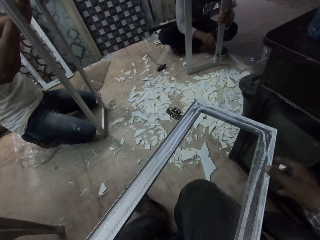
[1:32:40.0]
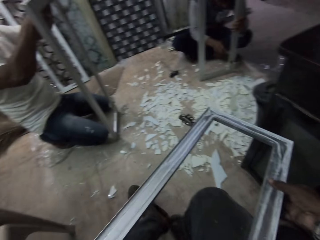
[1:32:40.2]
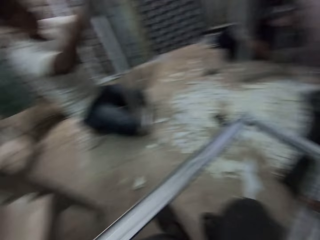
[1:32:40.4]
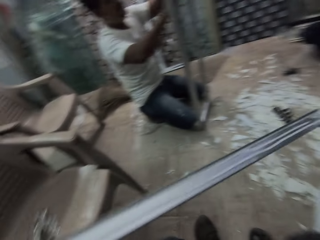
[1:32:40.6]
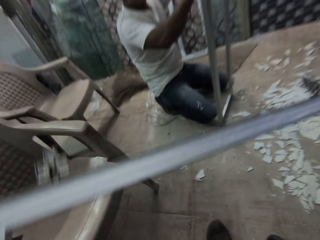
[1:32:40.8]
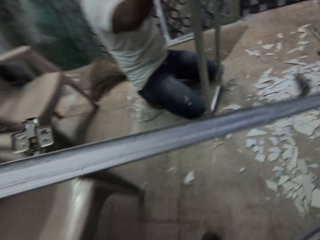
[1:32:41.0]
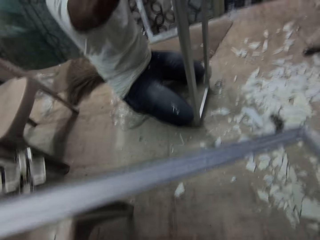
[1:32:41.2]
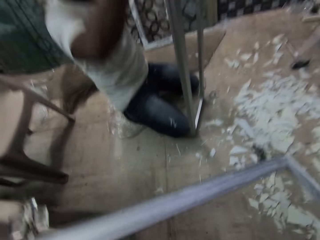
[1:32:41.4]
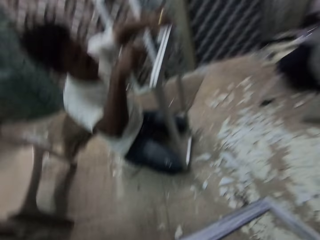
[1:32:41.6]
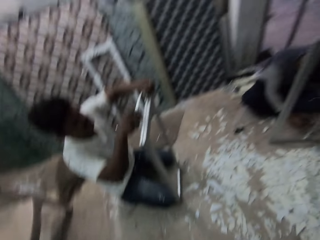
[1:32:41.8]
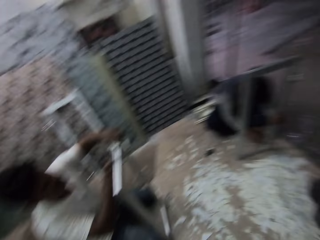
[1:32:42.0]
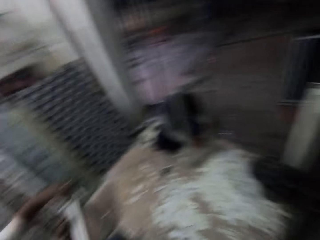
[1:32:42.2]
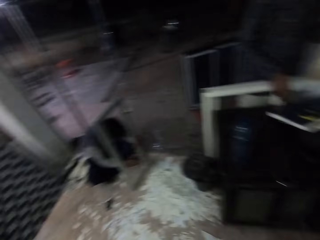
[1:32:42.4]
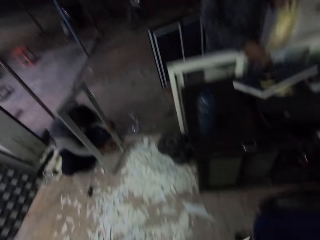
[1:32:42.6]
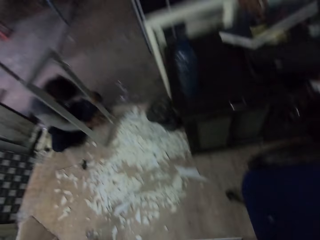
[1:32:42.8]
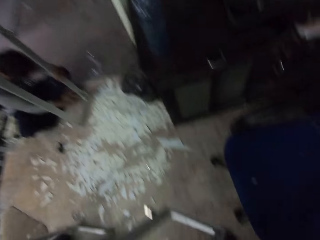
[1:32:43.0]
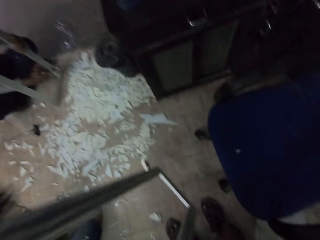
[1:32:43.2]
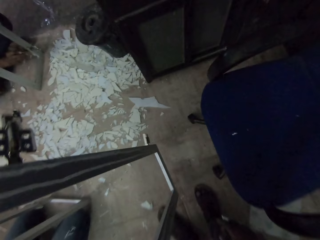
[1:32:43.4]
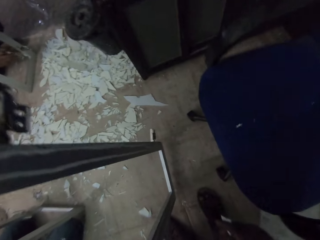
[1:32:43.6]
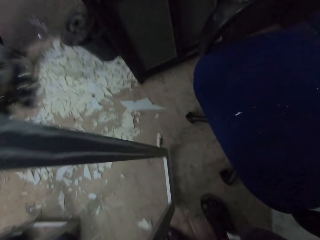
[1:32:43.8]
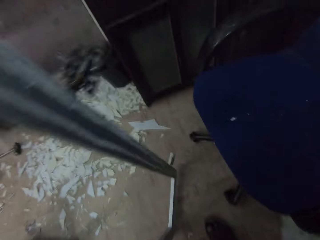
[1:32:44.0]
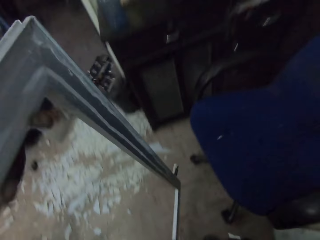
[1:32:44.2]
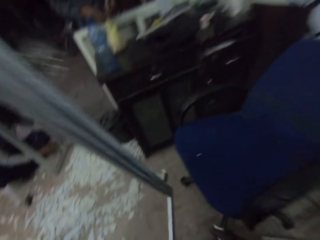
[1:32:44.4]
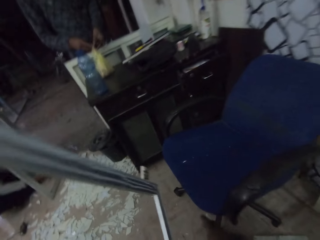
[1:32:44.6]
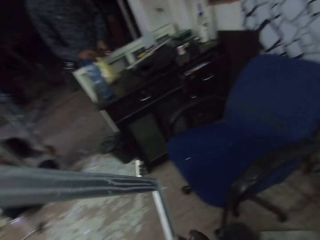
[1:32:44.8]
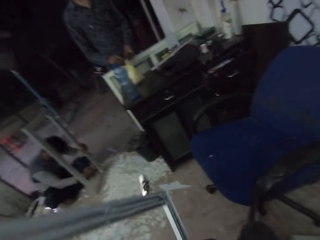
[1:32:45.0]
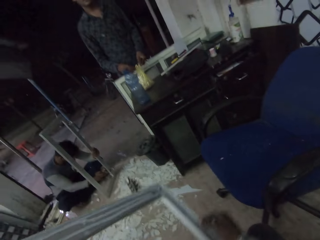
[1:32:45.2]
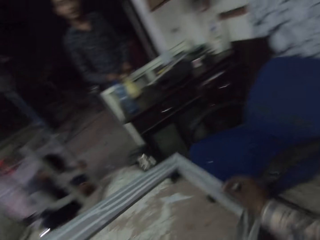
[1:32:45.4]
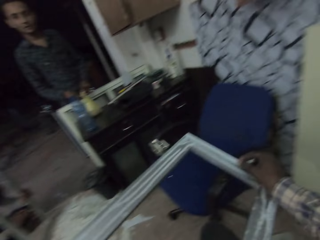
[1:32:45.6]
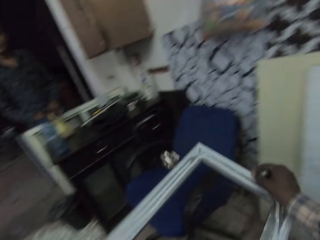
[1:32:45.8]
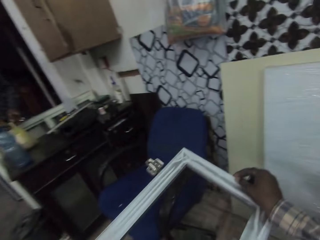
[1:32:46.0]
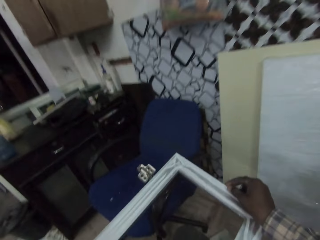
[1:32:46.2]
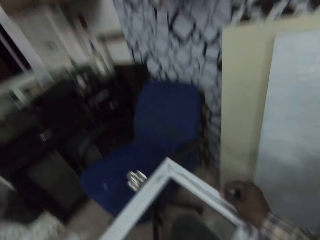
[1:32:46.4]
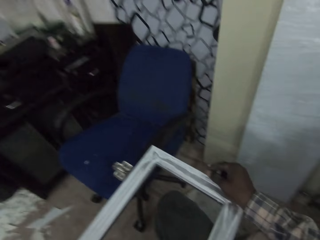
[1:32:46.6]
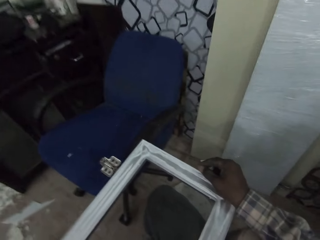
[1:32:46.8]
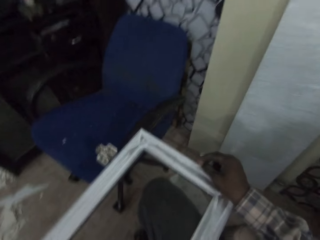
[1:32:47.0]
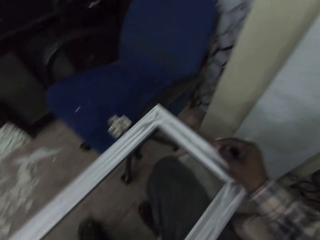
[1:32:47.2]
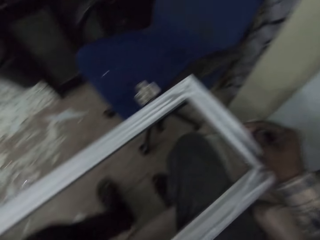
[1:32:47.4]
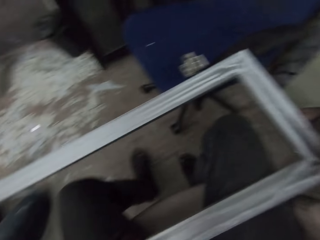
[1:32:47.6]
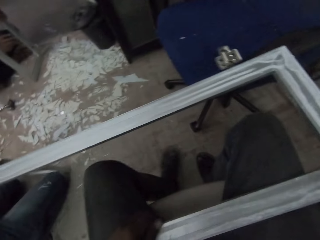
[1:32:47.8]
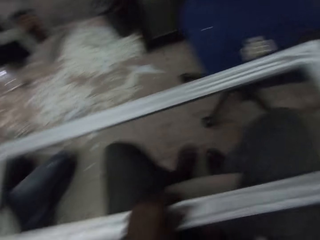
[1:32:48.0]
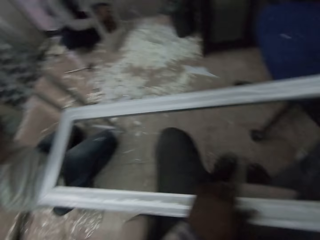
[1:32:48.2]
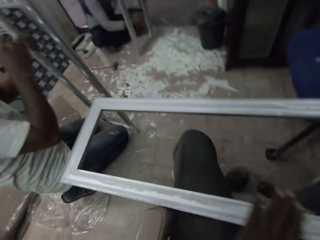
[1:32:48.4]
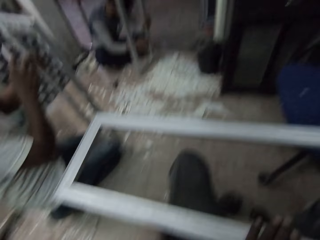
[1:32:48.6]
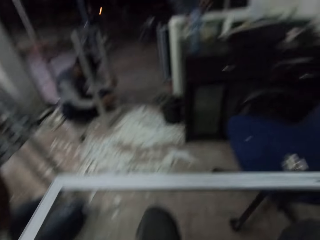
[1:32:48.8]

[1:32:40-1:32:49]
A man scrapes the rectangular metal frame with the piece of asbestos in his right hand. The camera wearer moves the frame. He holds the rectangular metal frame to the floor with his left hand. Another man stands in front of the table. The camera wearer places the rectangular metal frame on his thighs with both hands.

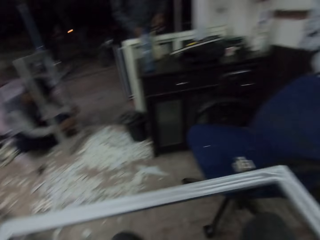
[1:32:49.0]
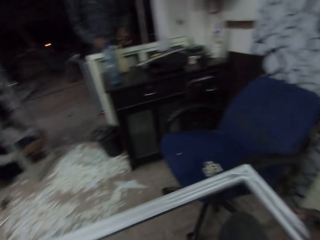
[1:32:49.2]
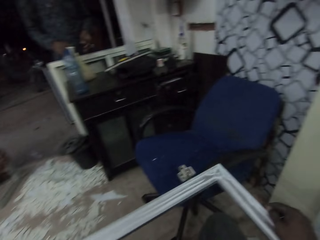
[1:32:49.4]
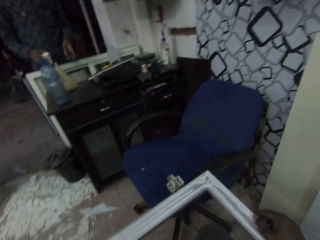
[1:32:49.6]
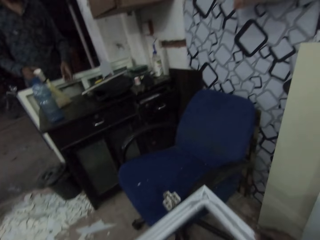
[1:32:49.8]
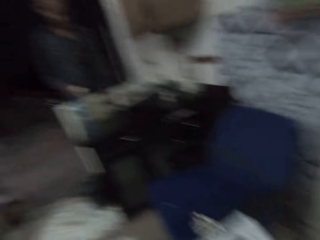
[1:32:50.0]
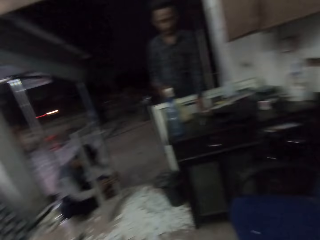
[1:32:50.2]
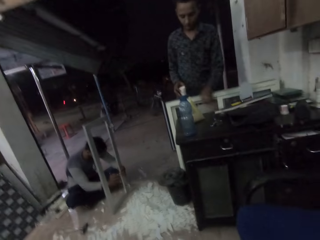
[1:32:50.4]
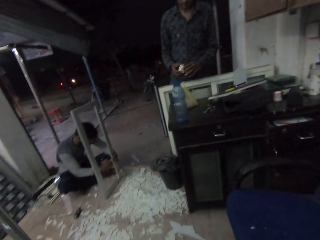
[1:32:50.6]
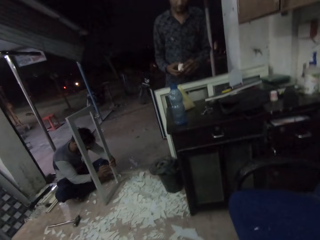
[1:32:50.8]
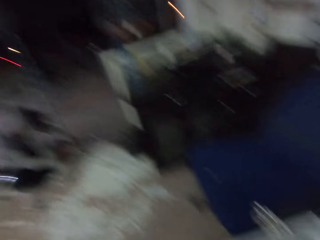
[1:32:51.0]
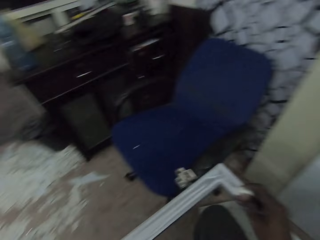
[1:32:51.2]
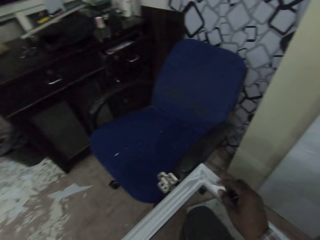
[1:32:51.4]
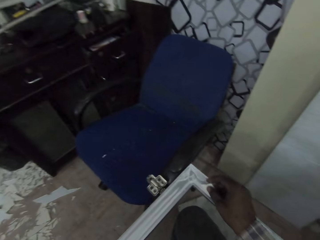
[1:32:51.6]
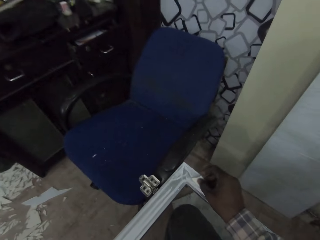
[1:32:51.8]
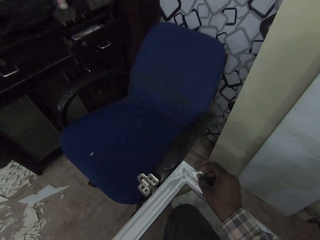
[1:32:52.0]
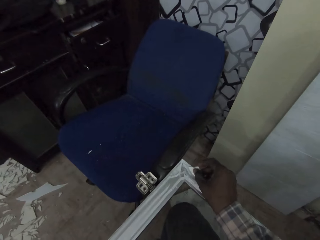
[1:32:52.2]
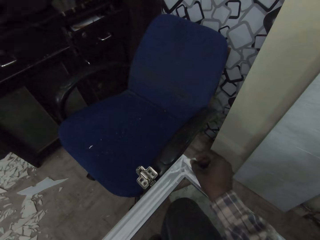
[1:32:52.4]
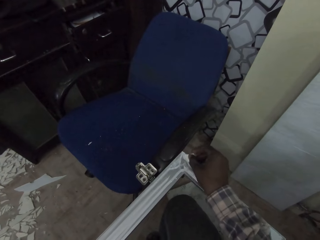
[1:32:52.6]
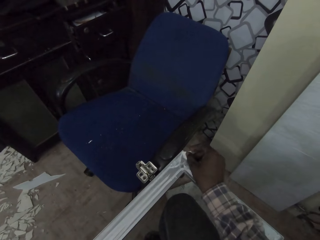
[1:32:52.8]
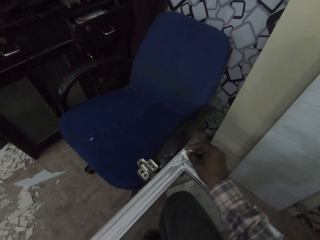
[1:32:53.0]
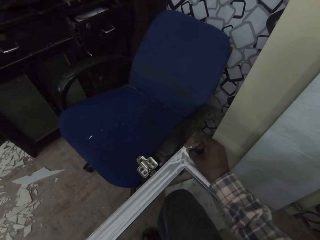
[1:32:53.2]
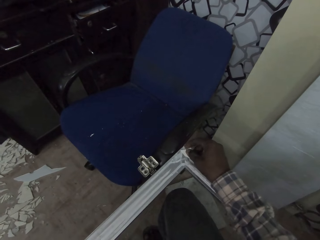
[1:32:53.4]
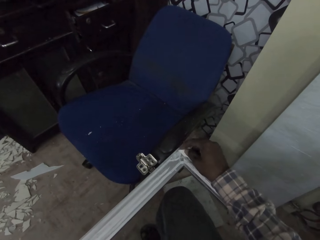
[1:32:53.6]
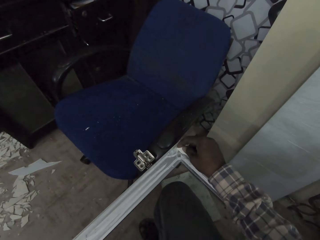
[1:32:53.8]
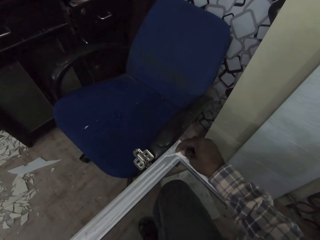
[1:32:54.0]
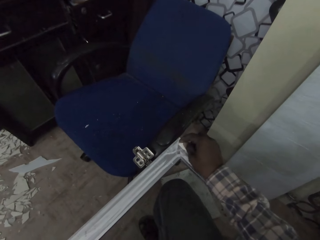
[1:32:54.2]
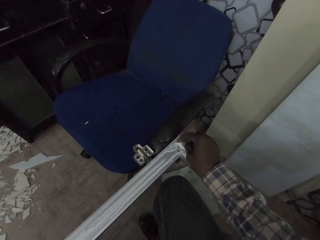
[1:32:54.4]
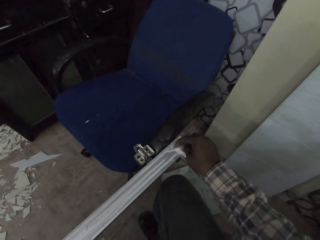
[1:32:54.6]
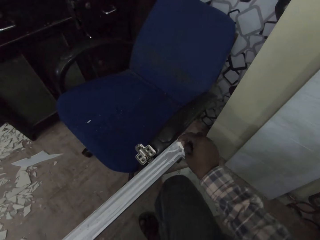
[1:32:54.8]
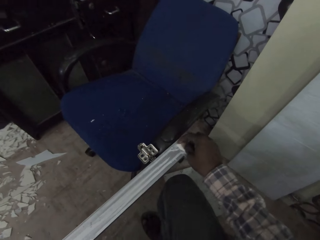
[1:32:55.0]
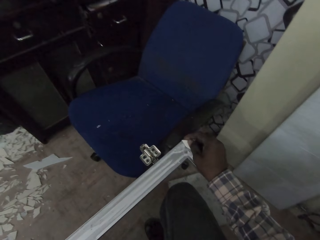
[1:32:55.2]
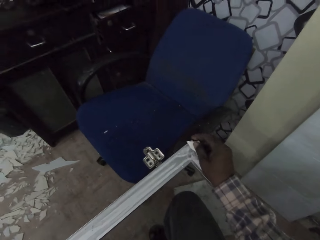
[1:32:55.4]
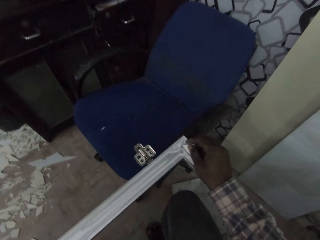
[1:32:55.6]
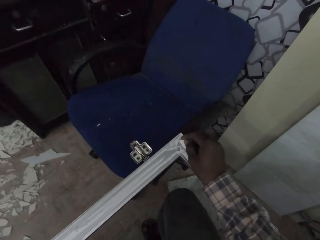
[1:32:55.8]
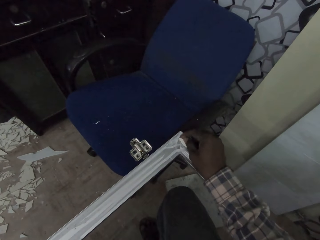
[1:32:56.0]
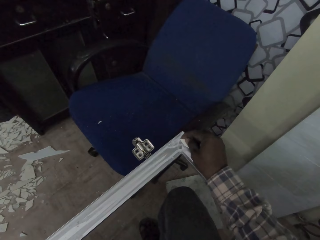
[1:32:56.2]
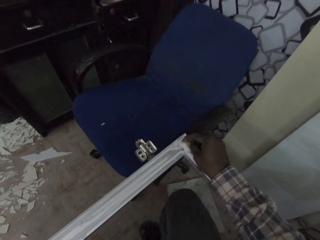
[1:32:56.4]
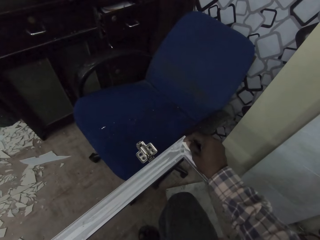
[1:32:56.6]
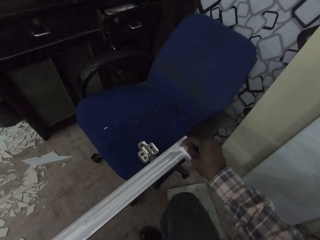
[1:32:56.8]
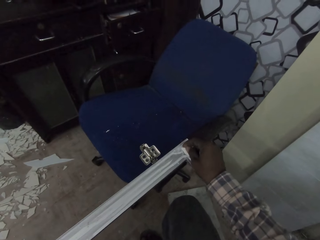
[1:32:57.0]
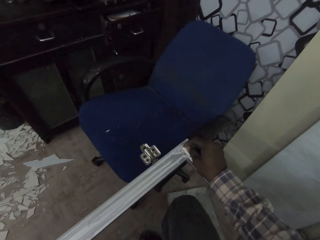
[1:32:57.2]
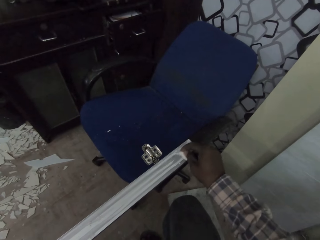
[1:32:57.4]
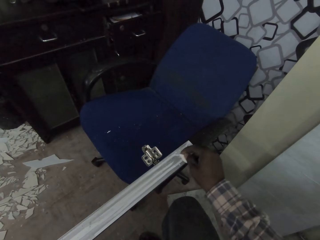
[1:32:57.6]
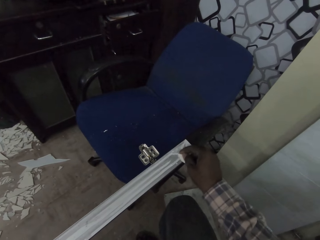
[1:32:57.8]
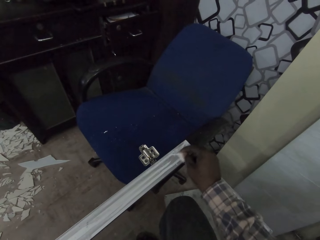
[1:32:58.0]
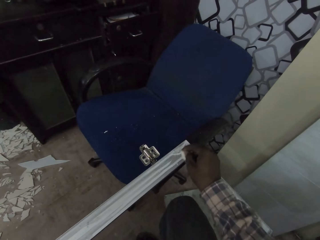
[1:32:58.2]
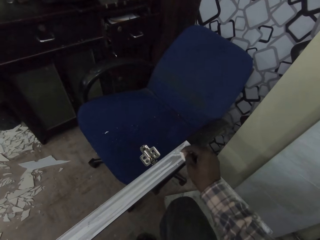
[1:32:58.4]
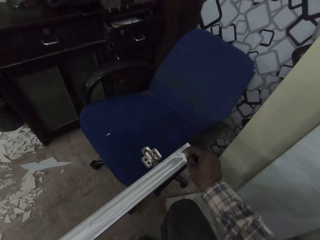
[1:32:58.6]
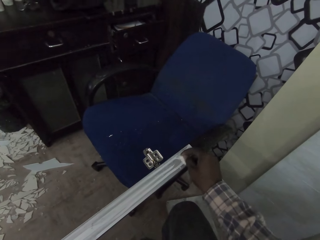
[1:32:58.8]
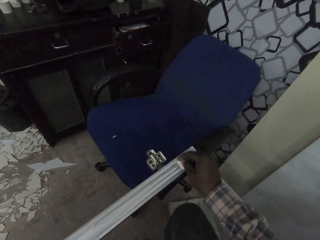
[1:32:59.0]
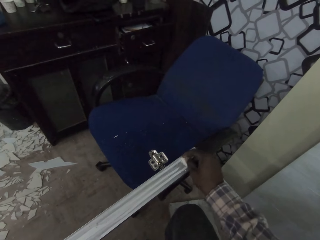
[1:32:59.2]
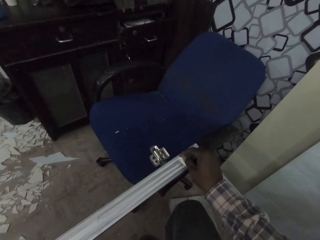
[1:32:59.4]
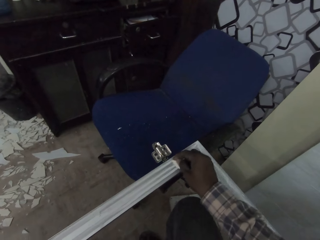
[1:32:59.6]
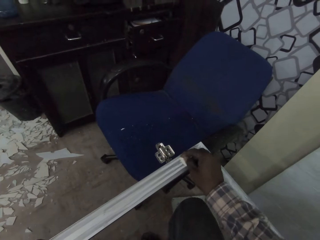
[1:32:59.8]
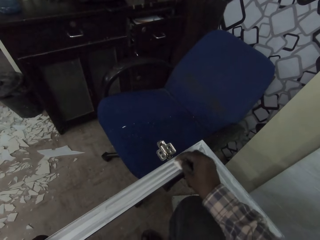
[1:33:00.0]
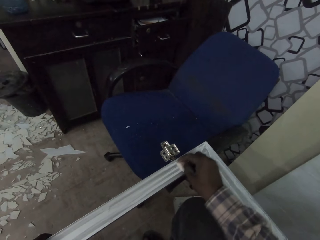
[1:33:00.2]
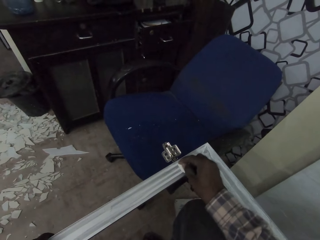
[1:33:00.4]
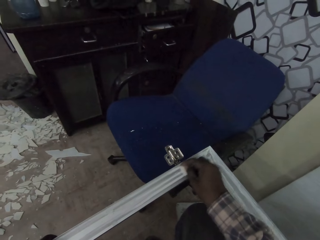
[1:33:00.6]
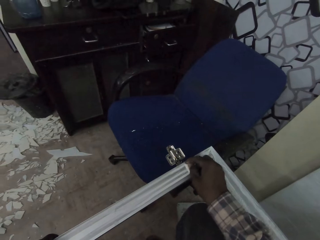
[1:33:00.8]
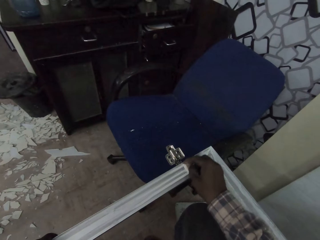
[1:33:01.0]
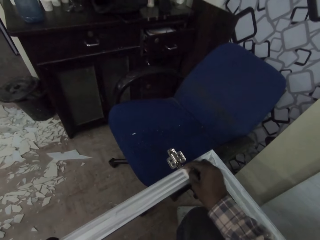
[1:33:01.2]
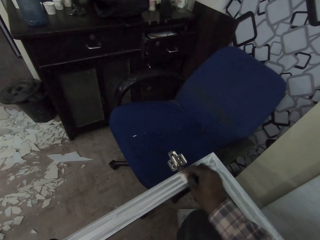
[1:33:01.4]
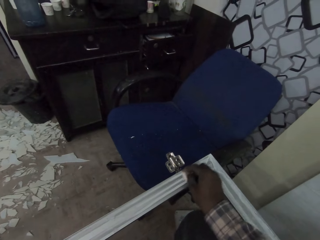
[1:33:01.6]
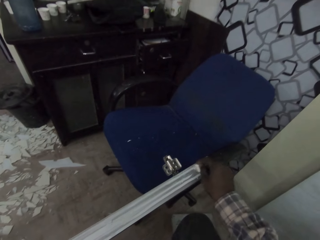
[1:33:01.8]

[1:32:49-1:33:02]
The man places a paper on the table with his left hand. The man holds a bar of soap with both hands. The camera wearer scrapes the rectangular metal frame with the piece of asbestos in his right hand. He makes the frame. He converses with a man, another man and the first man.
